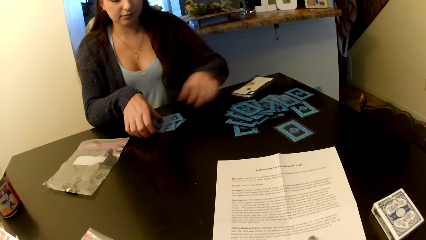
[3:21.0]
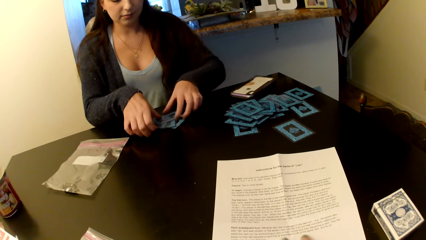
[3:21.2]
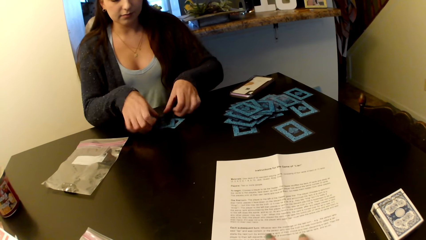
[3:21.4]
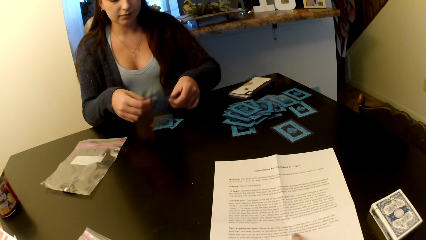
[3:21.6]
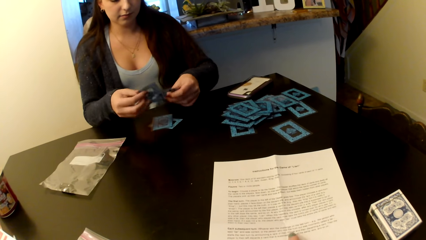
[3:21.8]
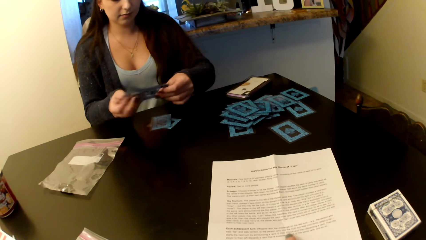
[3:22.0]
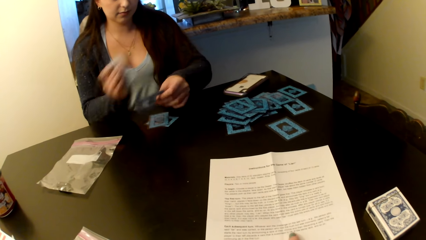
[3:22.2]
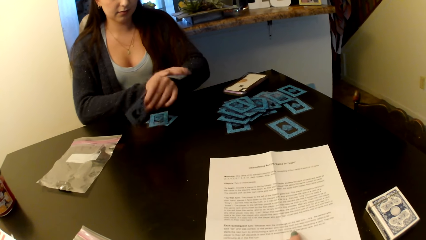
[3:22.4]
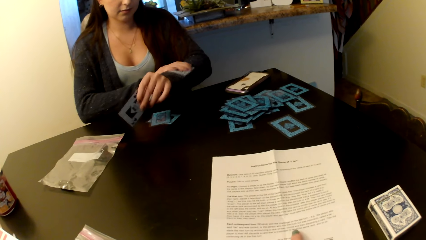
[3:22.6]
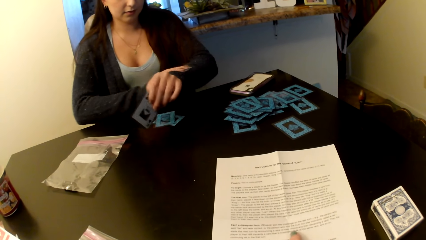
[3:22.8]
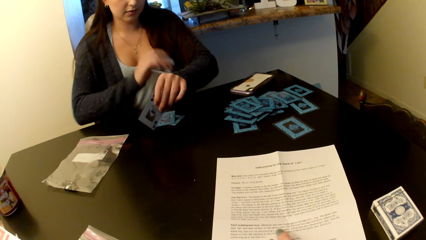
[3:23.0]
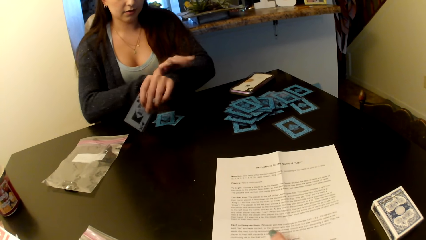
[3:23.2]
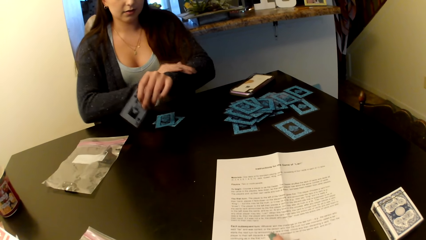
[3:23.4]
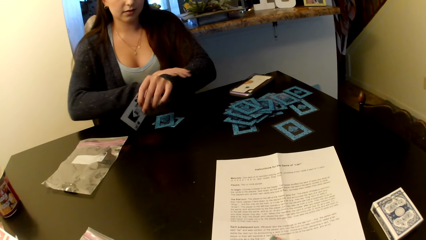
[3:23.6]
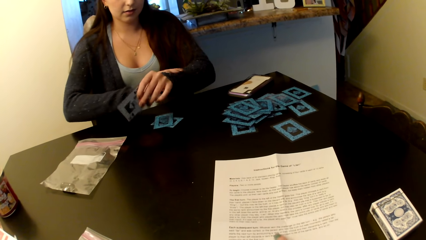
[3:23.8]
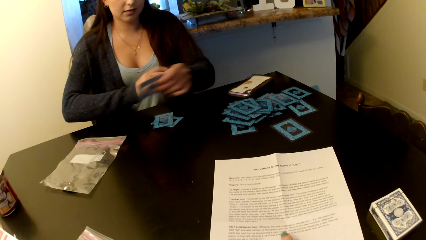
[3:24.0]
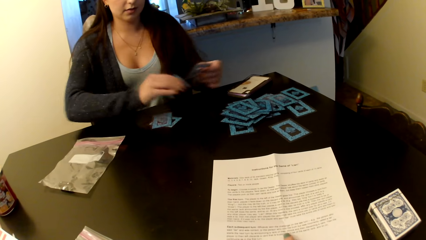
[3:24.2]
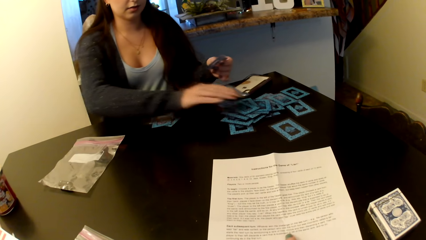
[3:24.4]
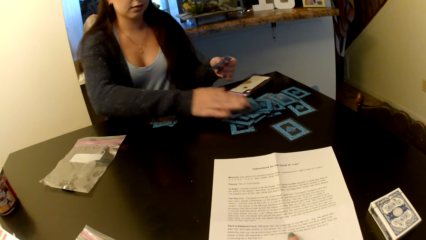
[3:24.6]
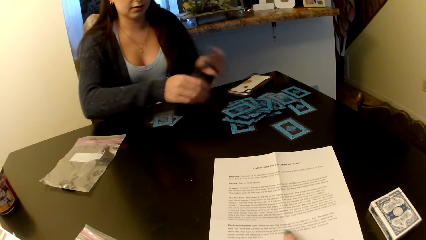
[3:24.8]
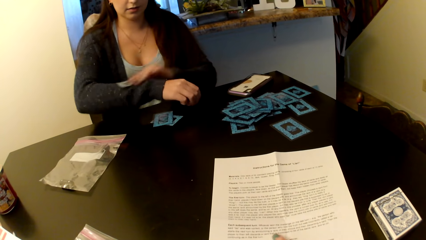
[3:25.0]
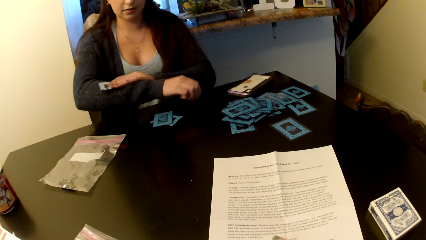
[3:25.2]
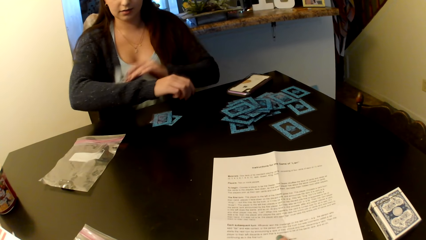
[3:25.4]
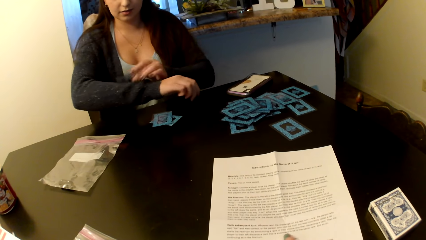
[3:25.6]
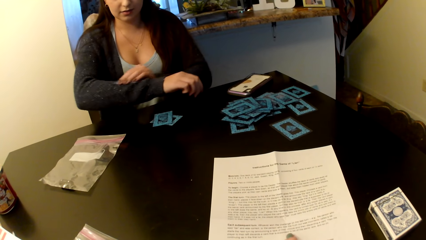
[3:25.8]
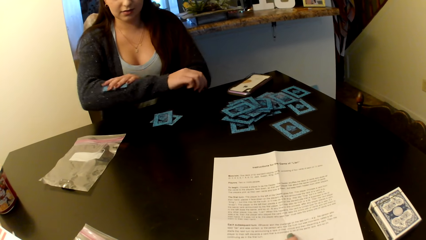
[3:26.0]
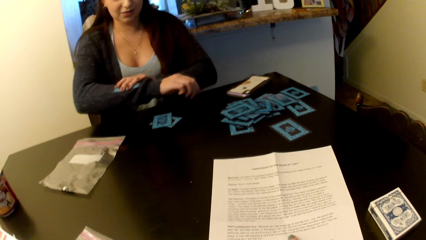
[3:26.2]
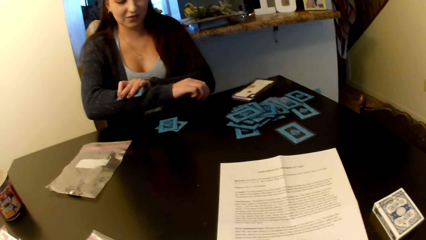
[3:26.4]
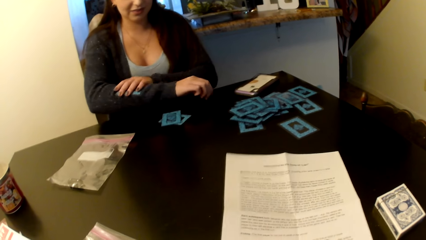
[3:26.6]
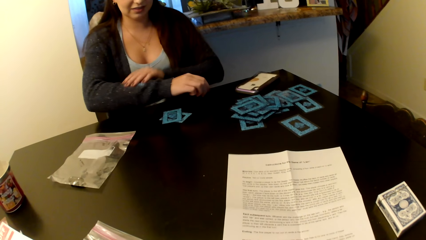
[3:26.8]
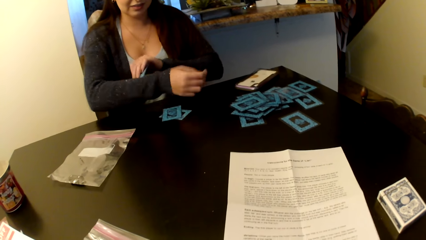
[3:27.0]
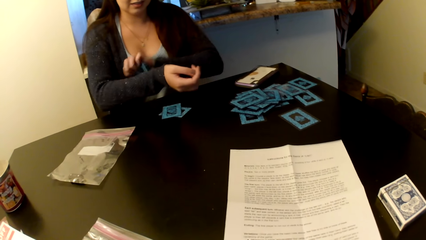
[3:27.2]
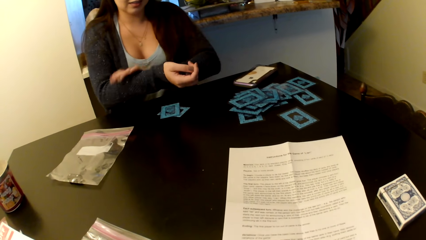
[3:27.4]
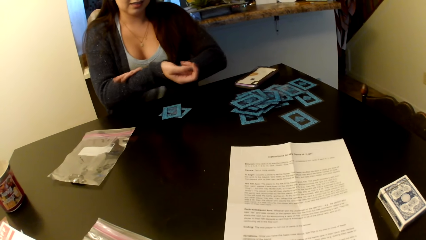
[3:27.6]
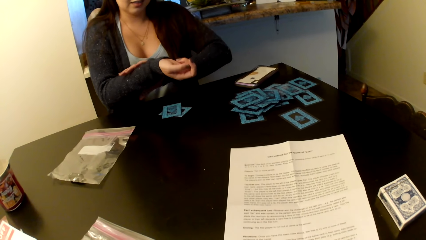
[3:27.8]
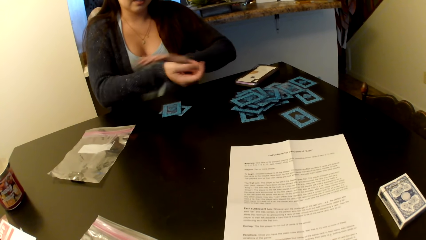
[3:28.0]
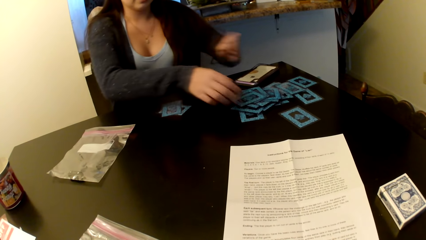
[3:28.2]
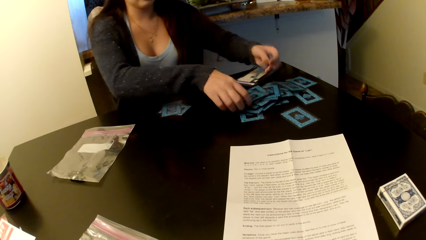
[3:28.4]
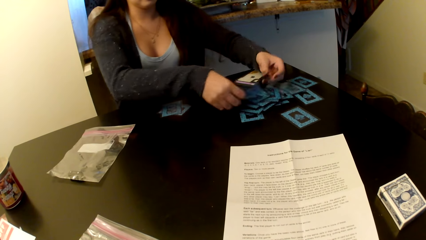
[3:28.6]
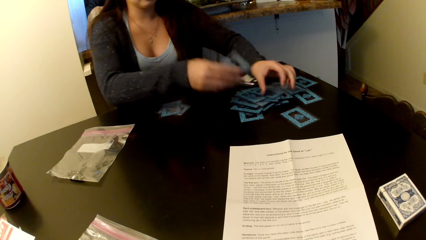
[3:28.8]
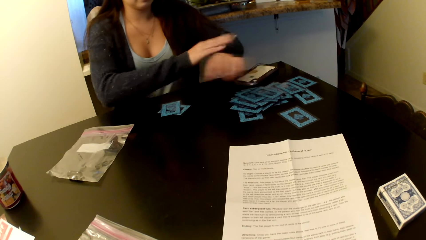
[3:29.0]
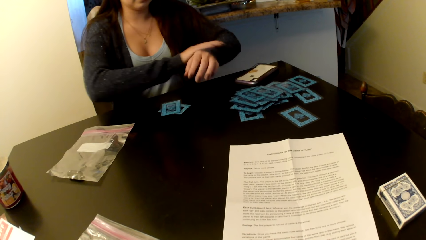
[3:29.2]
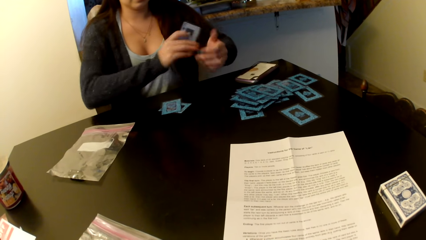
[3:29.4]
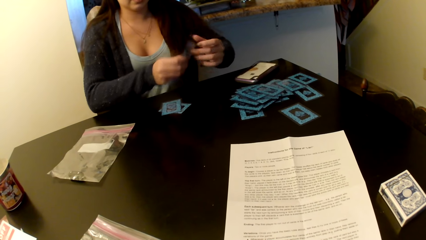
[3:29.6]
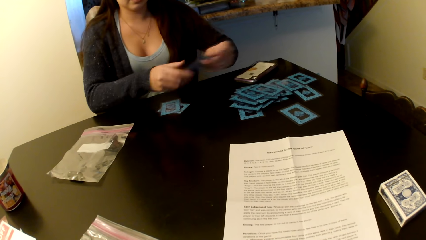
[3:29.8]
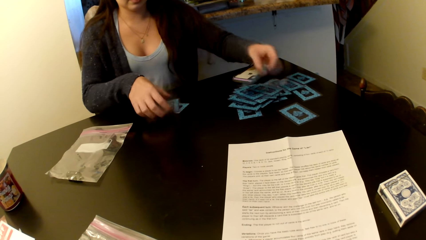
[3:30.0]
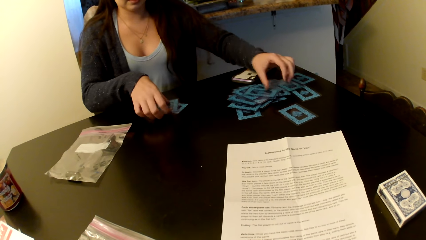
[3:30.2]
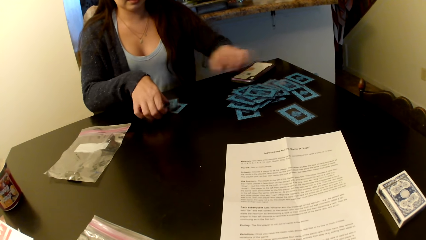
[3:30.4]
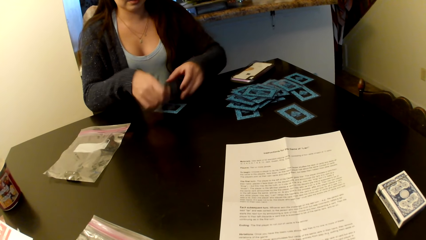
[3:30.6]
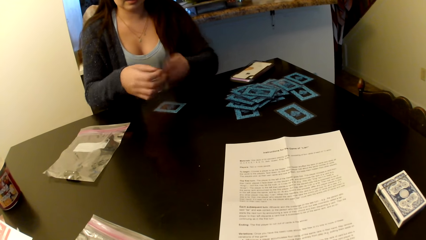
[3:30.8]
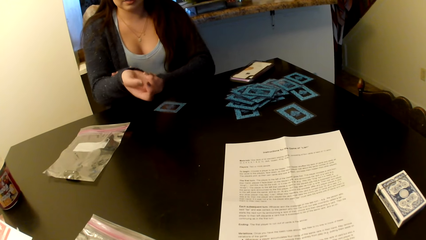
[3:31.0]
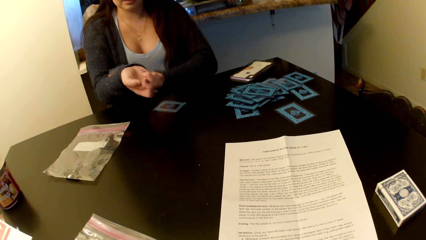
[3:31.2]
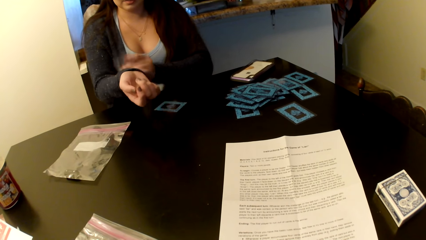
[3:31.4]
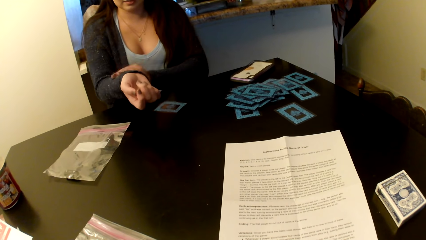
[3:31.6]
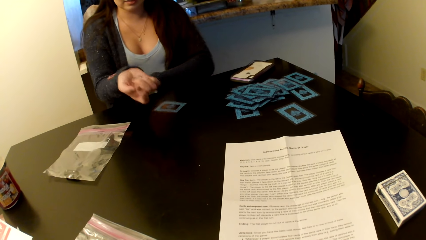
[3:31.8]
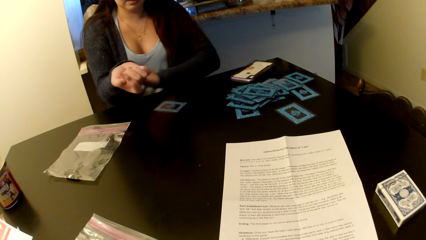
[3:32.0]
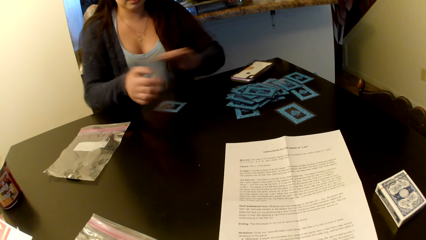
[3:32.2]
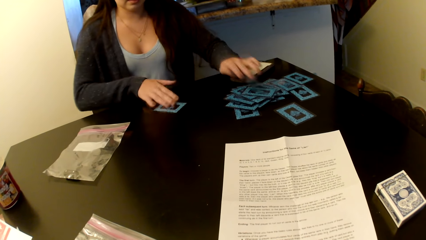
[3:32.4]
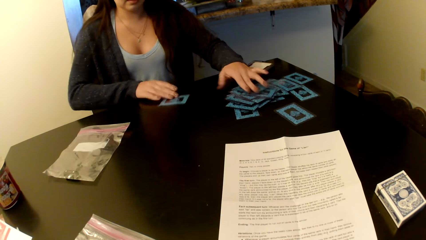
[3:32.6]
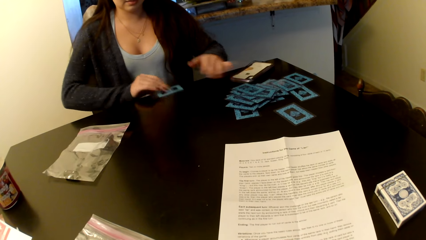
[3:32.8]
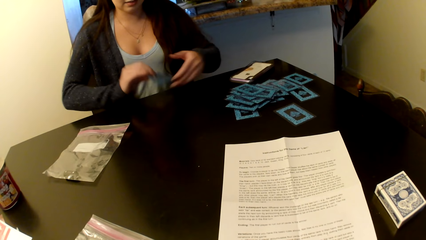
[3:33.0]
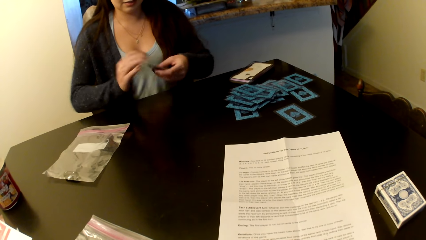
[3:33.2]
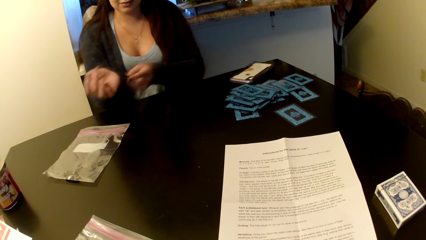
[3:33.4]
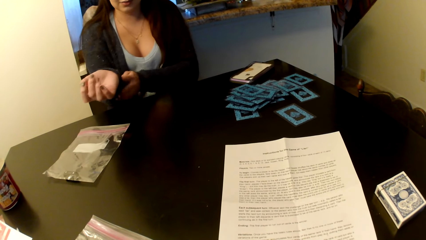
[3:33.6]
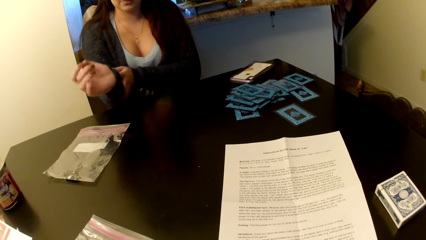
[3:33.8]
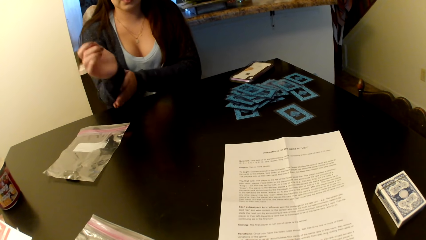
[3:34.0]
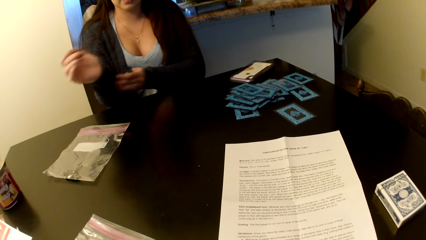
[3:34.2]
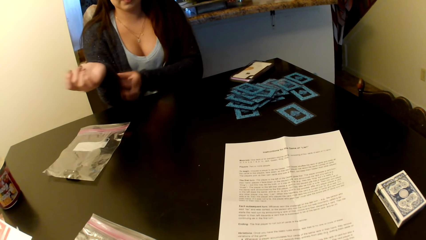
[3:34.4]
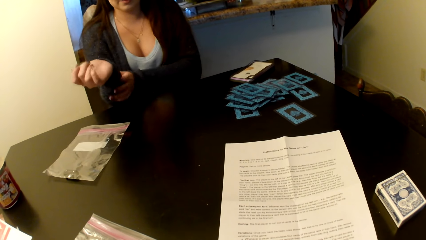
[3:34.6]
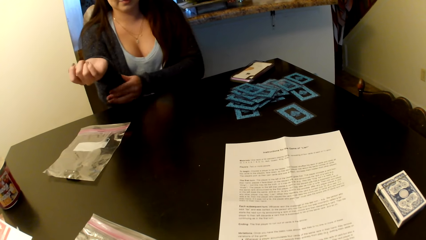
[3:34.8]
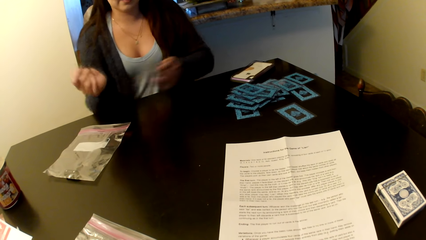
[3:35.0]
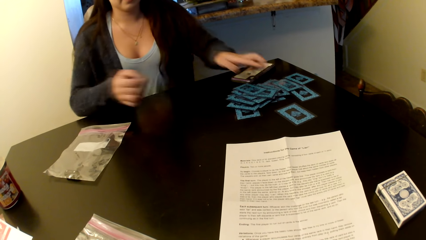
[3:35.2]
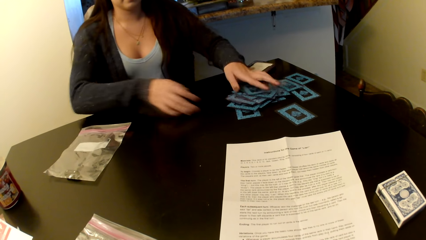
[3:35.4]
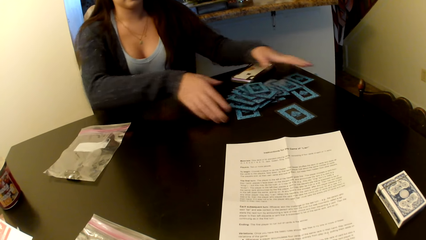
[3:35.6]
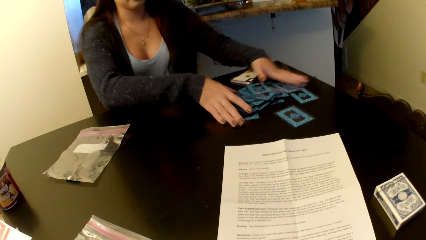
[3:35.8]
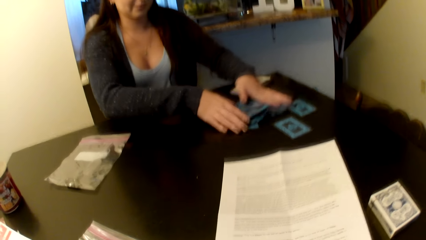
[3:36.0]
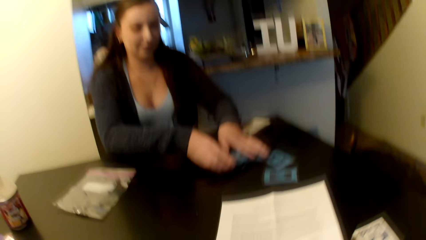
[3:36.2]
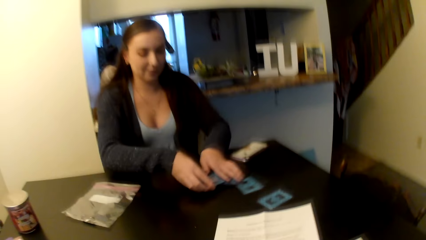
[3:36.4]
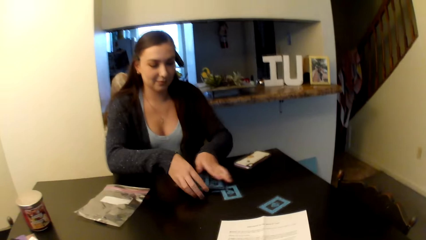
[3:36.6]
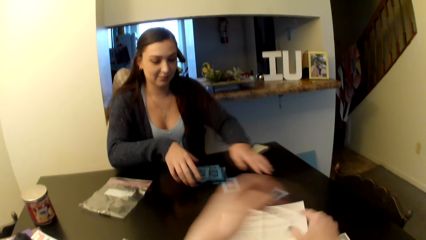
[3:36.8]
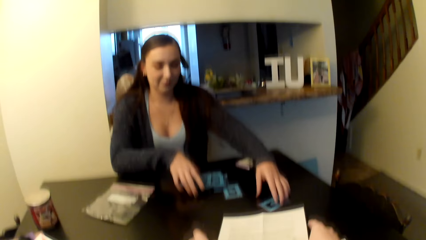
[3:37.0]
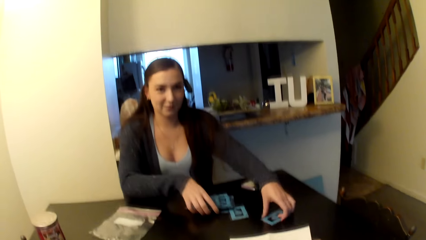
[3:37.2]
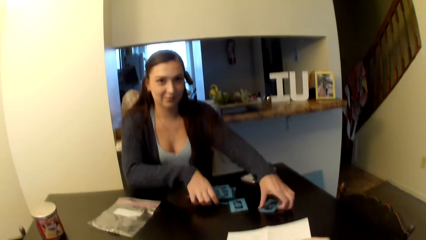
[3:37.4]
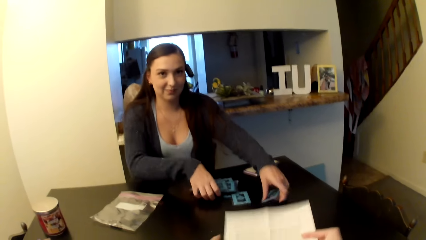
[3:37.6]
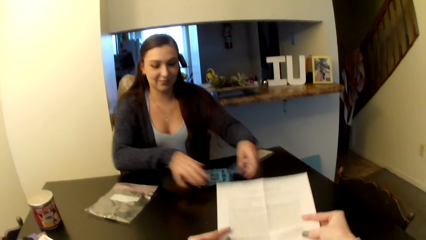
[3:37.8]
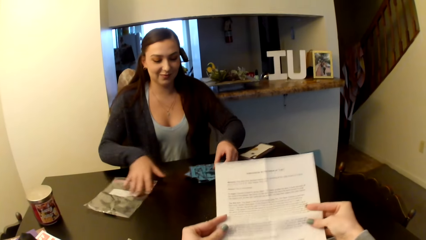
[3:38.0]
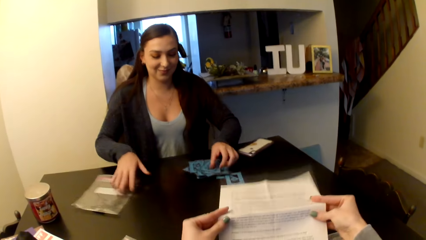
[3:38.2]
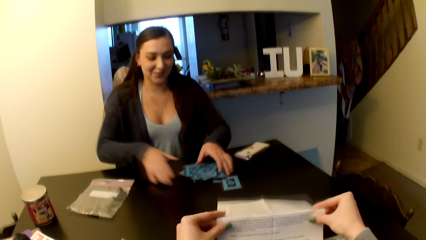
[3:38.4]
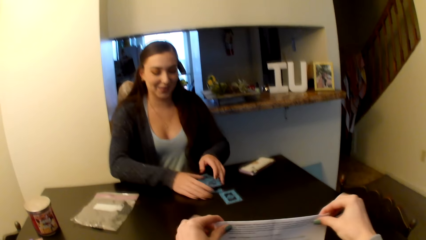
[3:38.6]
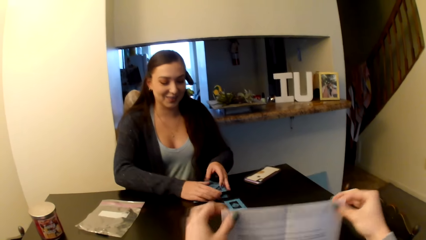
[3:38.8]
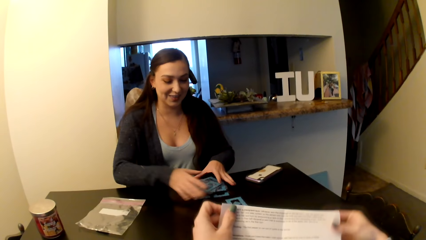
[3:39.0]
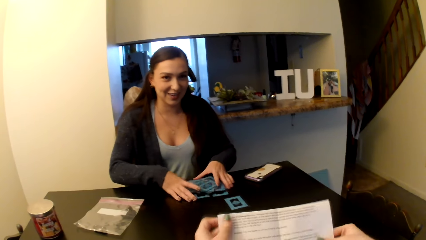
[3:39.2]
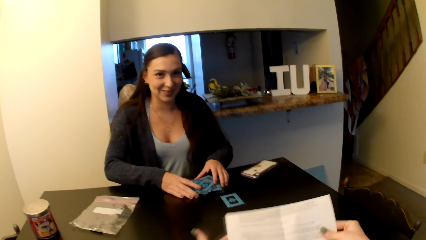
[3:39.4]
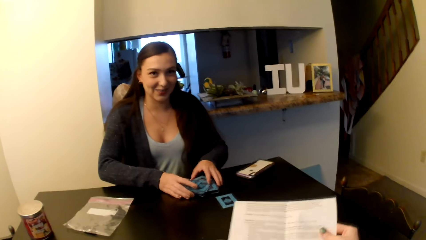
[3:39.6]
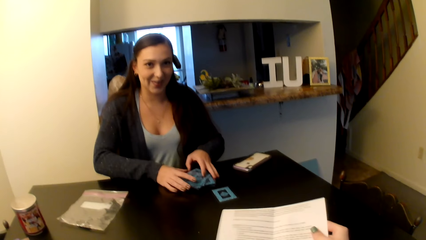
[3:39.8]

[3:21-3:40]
A woman wipes the cards with the clothes. The woman collects the cards from the table. The camera wearer lifts the paper.
